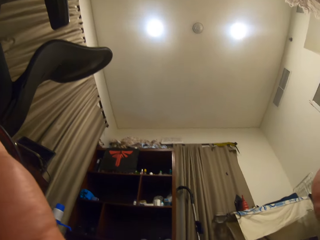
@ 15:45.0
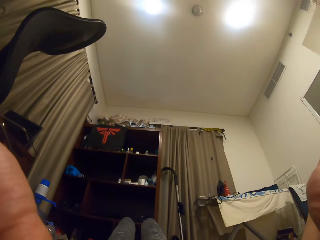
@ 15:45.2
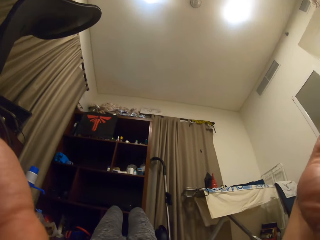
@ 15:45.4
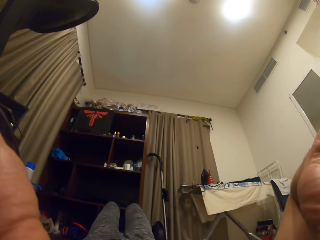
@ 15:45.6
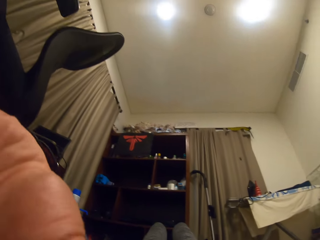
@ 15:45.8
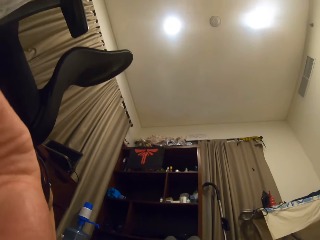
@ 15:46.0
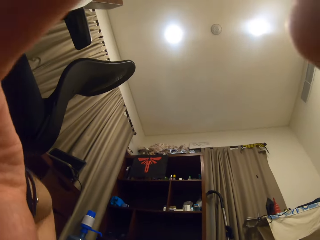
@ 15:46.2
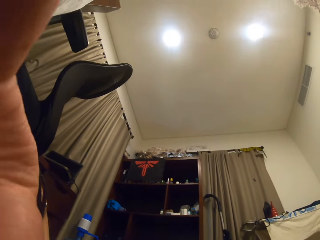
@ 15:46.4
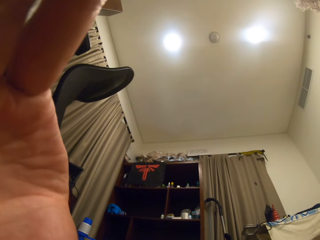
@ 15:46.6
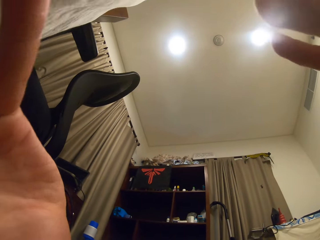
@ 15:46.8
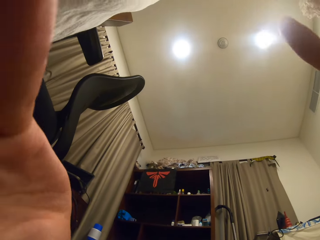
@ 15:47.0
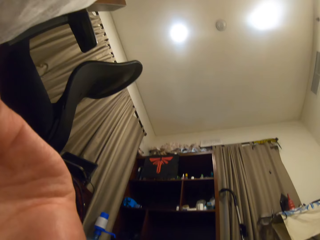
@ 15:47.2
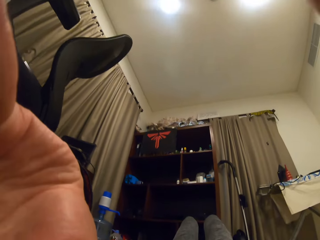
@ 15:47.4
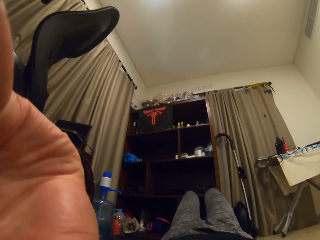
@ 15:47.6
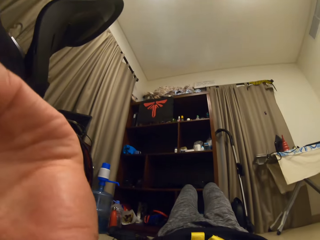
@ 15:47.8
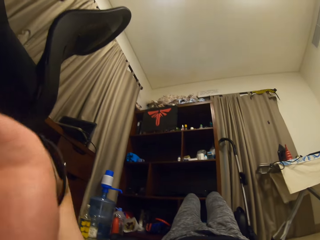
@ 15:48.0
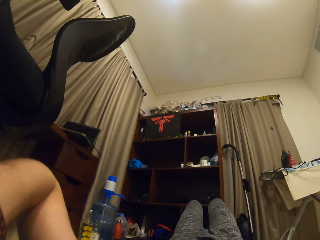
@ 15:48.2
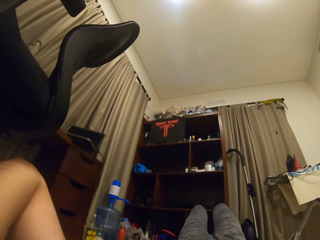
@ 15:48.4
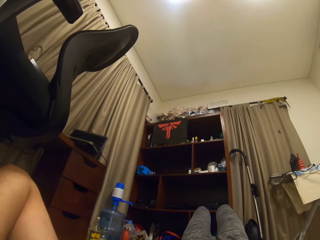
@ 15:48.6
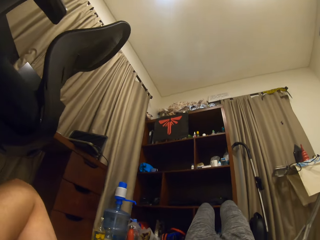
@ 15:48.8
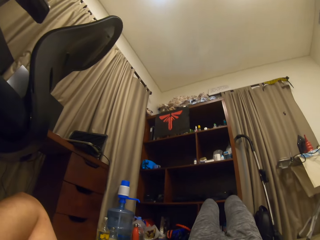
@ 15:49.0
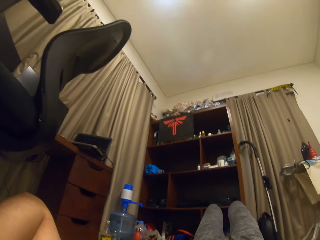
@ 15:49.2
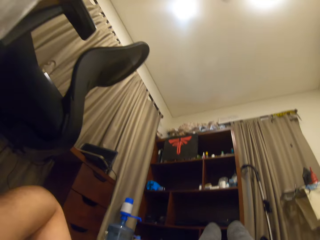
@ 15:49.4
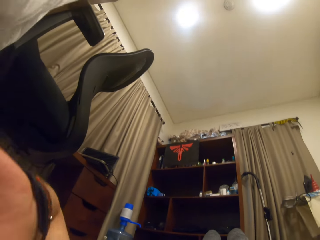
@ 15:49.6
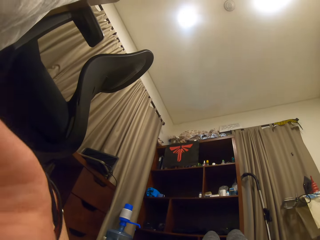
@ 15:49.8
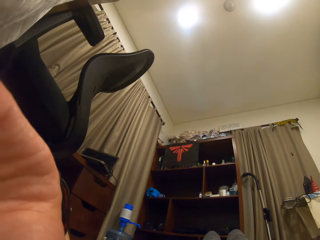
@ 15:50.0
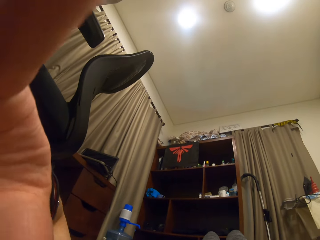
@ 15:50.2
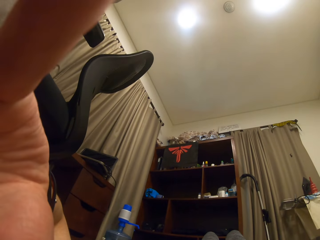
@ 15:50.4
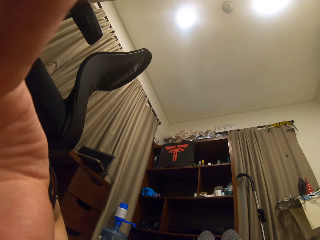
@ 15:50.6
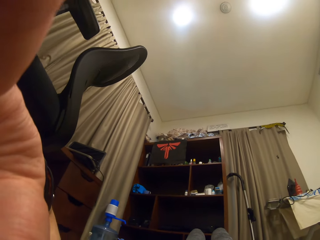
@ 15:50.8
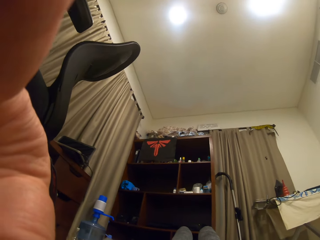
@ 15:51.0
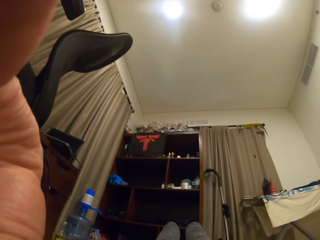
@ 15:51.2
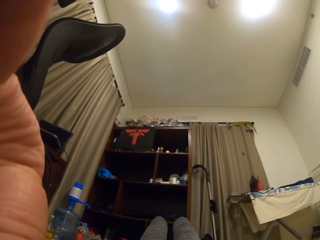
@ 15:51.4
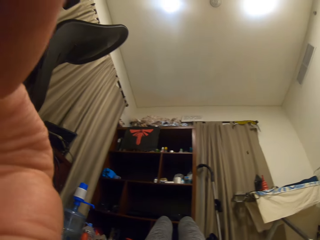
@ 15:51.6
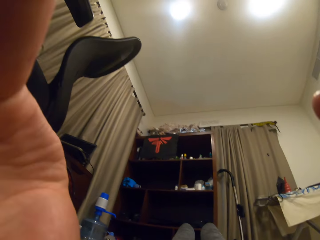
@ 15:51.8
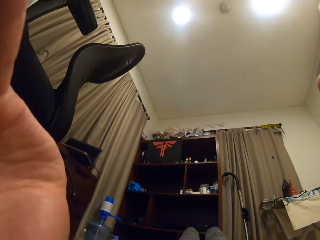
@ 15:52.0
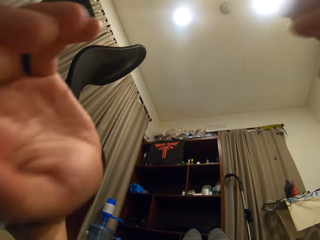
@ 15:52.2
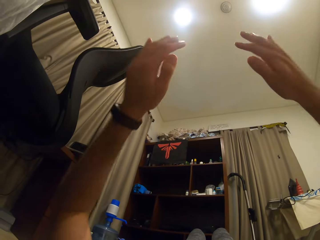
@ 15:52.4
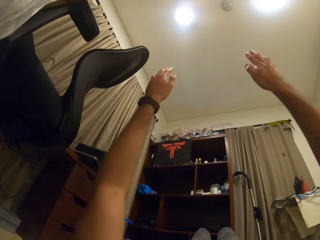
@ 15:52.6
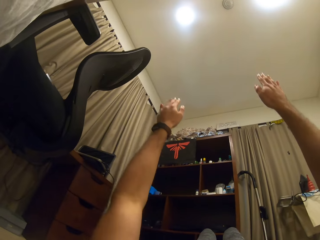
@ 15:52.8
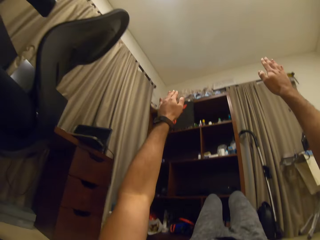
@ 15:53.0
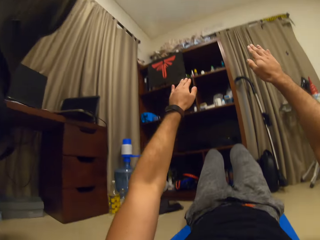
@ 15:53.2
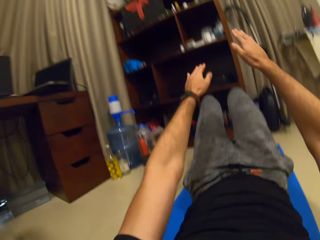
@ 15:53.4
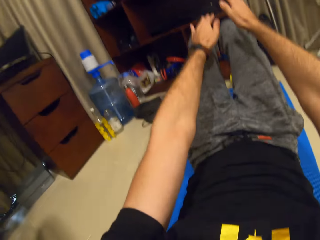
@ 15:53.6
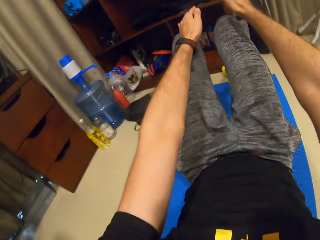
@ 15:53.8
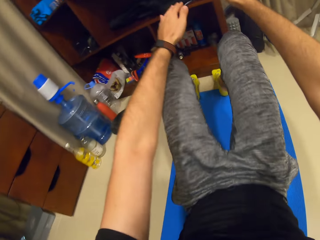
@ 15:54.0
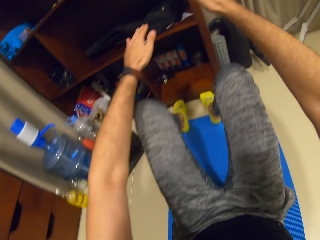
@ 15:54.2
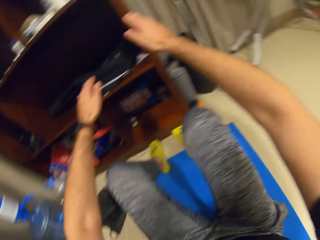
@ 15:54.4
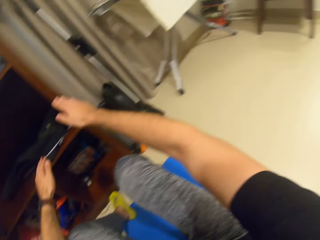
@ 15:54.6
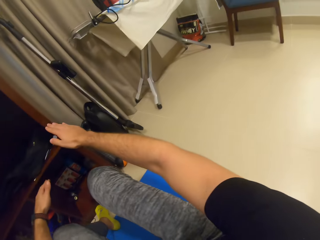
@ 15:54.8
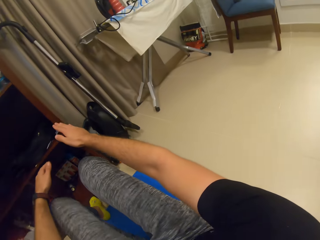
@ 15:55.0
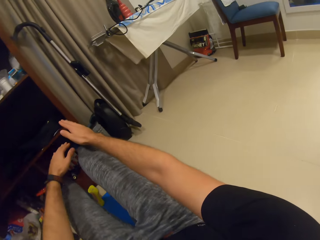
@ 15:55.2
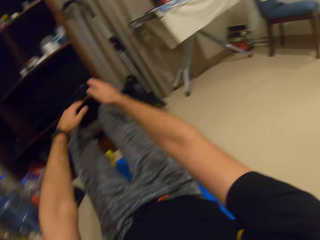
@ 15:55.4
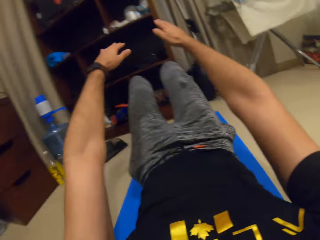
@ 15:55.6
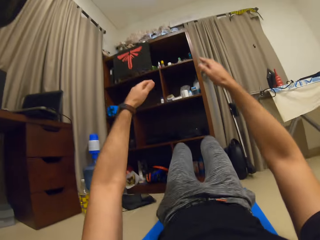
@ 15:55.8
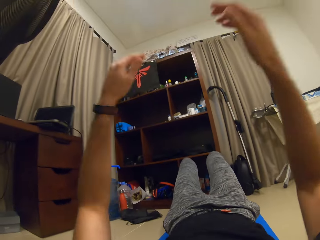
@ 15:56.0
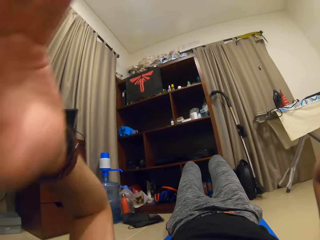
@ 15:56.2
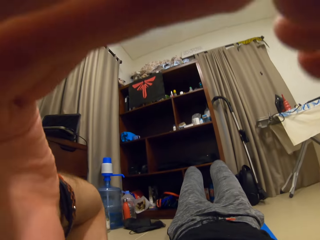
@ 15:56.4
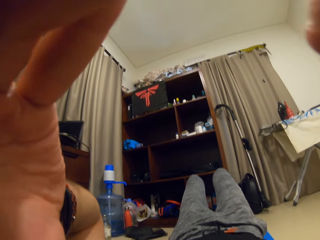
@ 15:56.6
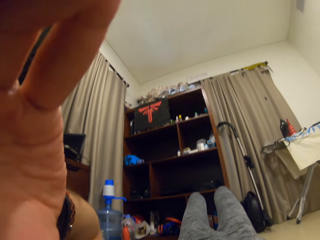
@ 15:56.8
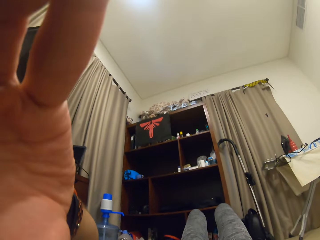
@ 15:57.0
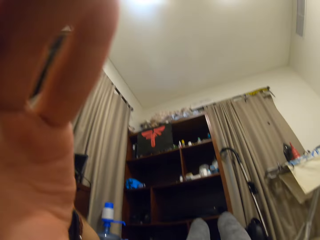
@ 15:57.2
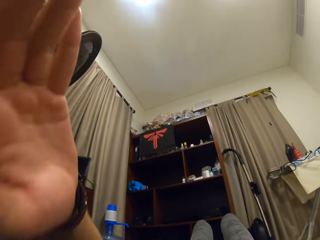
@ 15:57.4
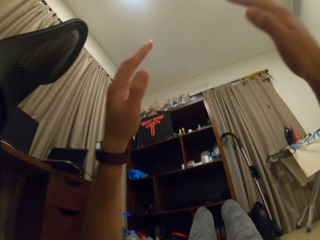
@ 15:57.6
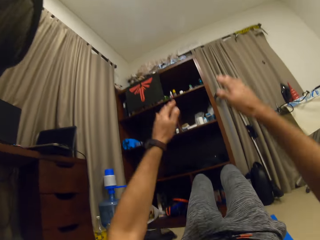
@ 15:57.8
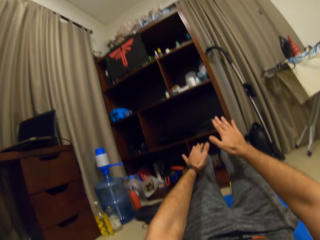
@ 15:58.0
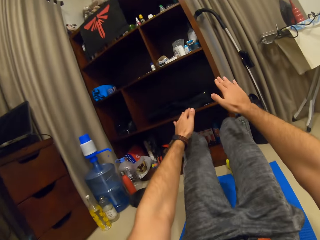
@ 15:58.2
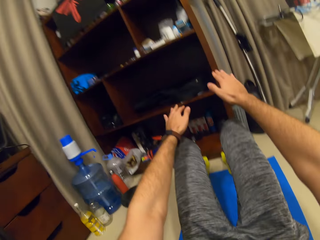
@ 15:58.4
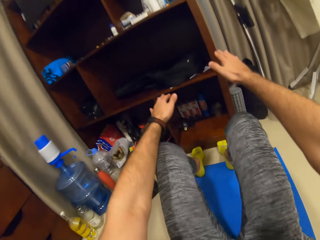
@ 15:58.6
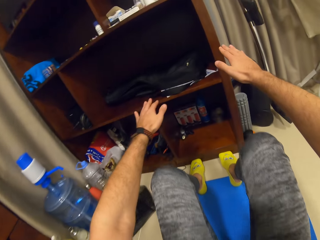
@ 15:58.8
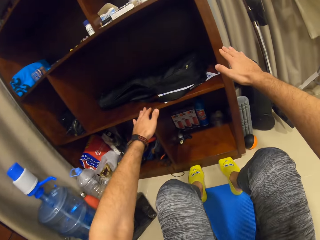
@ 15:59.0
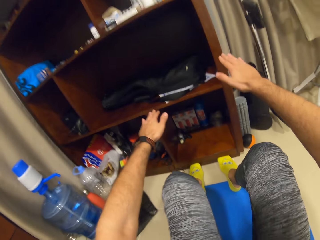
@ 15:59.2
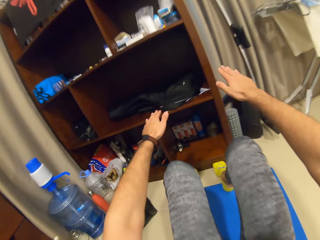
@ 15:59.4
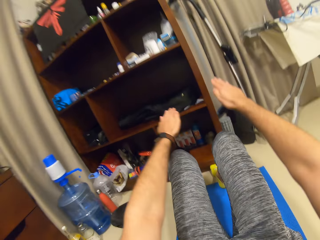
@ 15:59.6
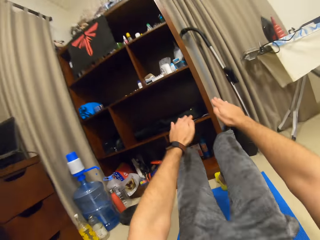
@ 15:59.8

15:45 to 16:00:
The camera wearer fixes the camera with both hands. He looks up on the ceiling. He lifts both hands. He lifts his upper body from the mat. He lies on the mat. He lifts both hands up. He adjusts his camera. He lets go of the camera. He moves both hands. He lifts his upper body from the mat.

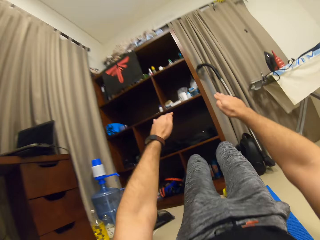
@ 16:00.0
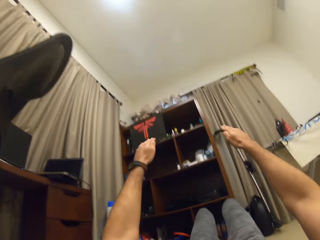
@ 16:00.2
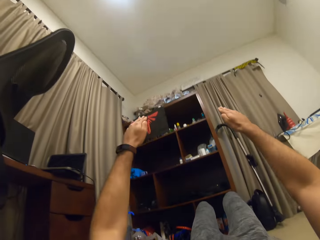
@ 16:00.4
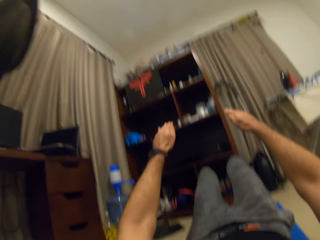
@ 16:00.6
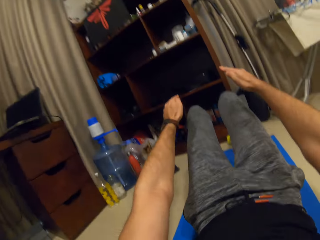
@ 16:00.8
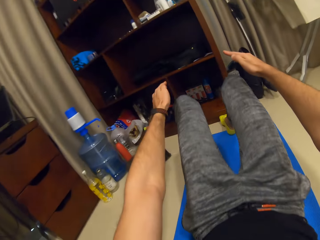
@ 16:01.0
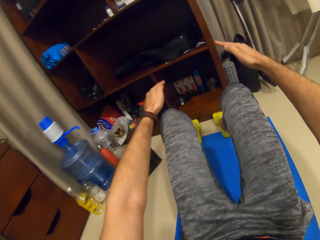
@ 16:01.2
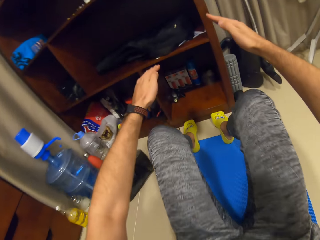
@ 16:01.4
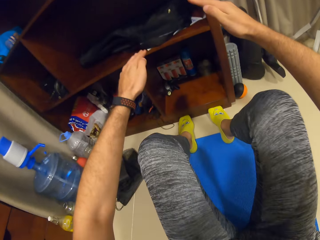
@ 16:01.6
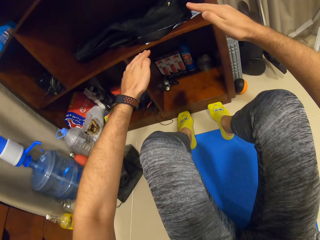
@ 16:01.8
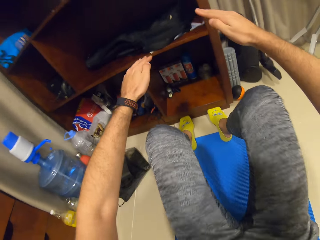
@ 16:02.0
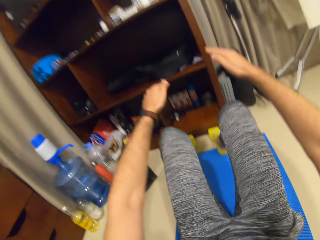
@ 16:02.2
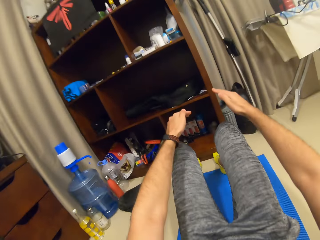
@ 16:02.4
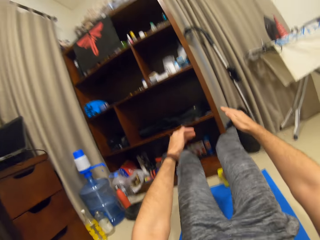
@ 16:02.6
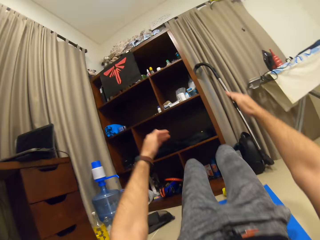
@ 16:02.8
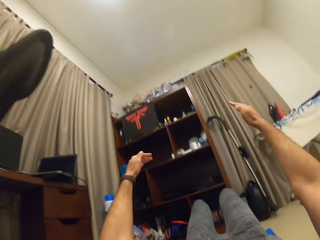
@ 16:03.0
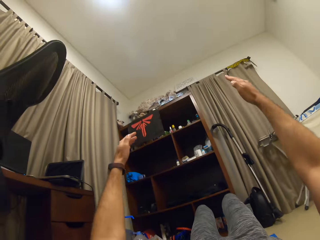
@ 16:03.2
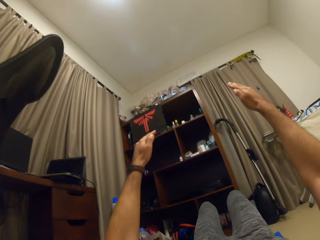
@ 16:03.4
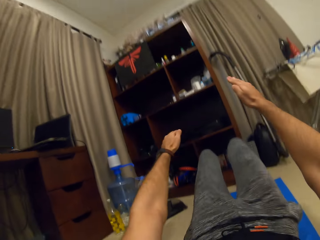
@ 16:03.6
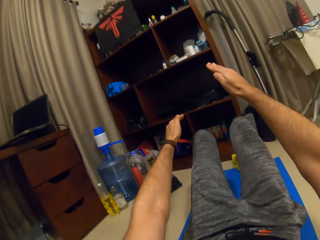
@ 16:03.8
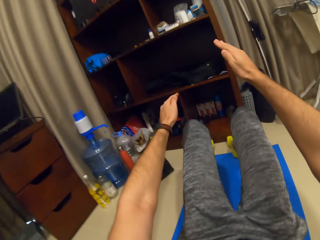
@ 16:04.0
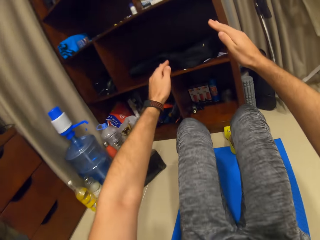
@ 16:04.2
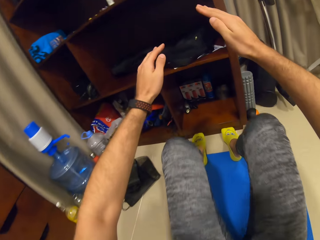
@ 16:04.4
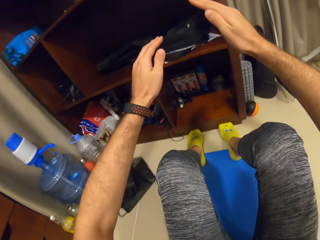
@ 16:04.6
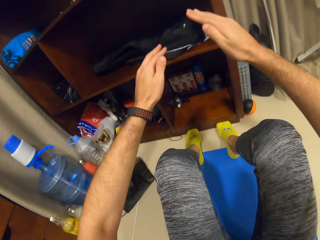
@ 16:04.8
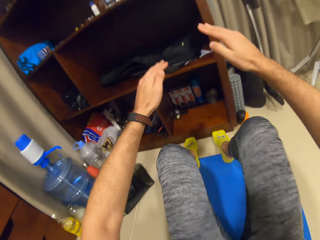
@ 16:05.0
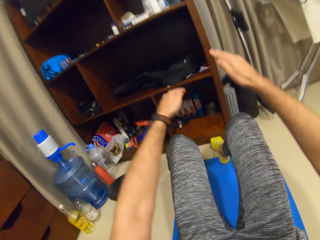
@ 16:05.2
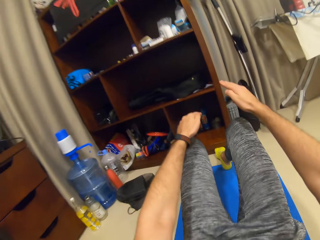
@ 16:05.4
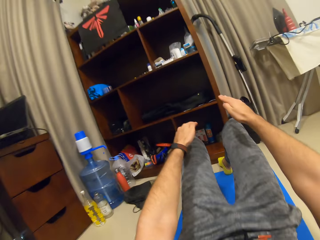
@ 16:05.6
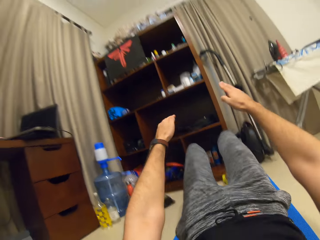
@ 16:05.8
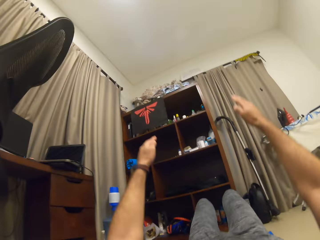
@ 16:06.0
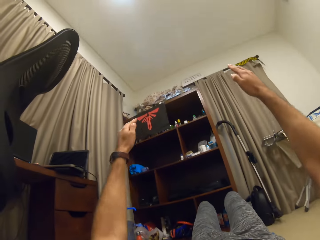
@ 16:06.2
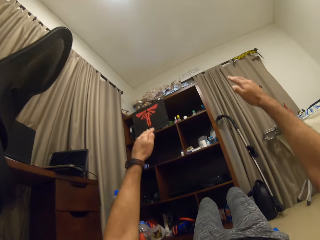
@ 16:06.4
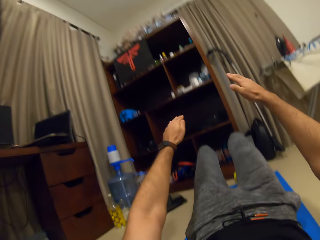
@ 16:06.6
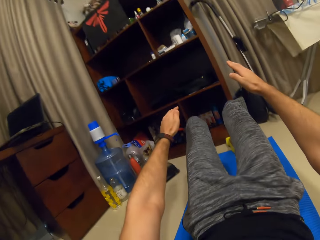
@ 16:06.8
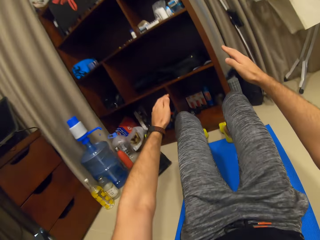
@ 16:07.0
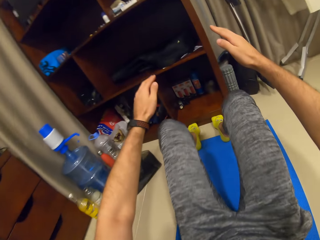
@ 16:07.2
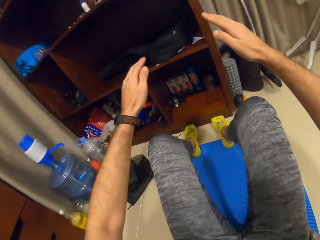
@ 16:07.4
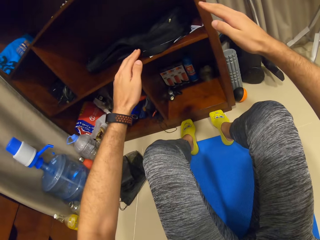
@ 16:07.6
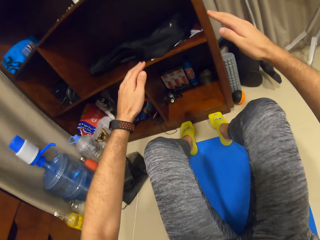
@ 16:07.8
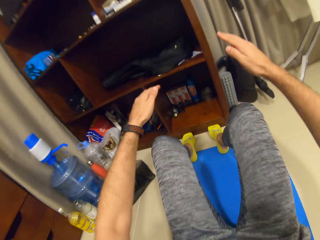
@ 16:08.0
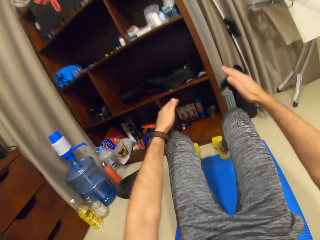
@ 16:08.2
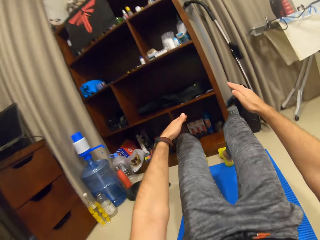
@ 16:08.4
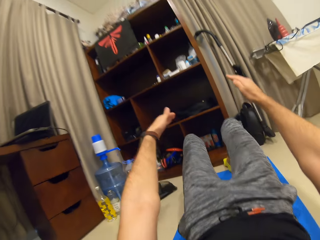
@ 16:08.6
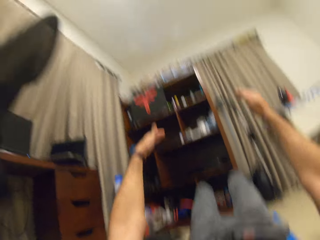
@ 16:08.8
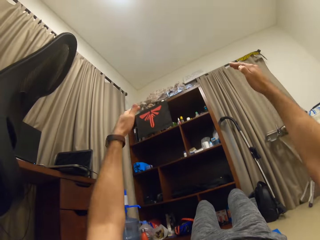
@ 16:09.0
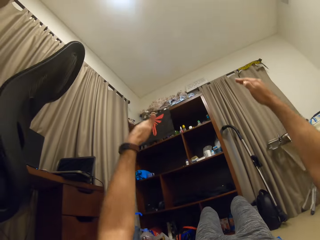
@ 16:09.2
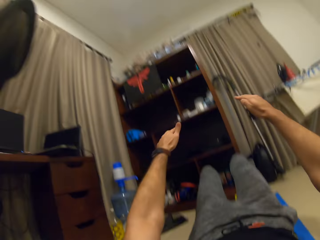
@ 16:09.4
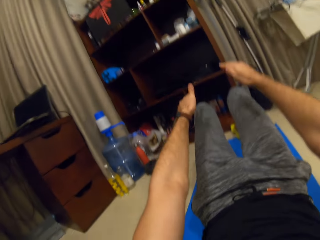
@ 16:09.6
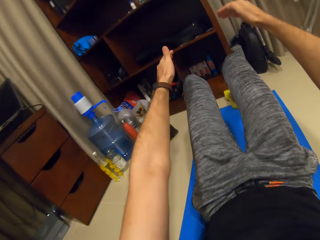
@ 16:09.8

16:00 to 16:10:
The camera wearer lifts up his body from the mat. He lifts his upper body from the mat. He lifts up his body from the mat. He lifts his upper body from the mat. He lifts up his body from the mat. He lifts his upper body from the mat. He lies on the mat. He lifts up his body from the mat. He lifts his upper body from the mat.
